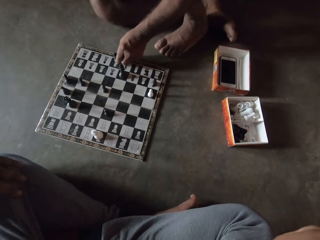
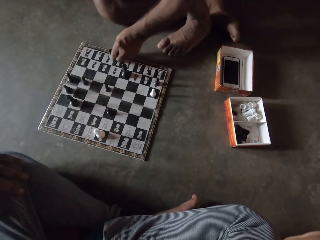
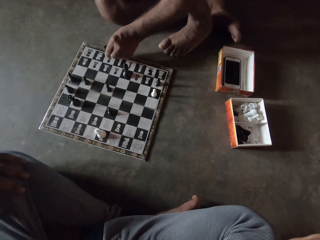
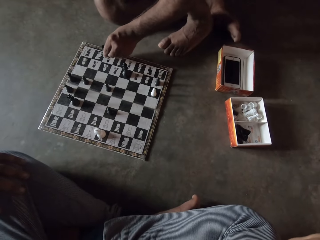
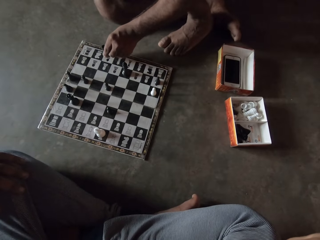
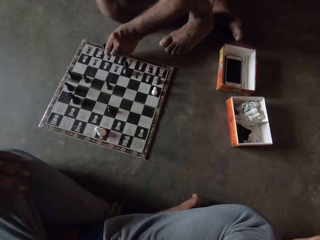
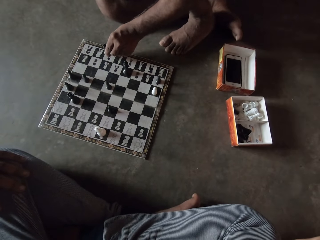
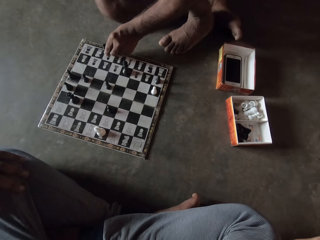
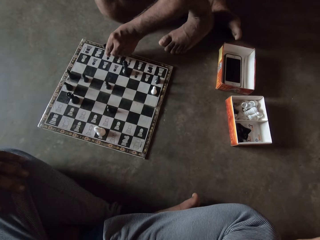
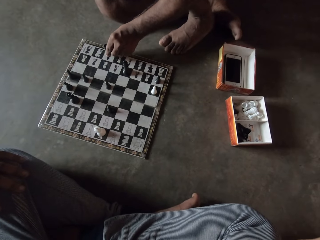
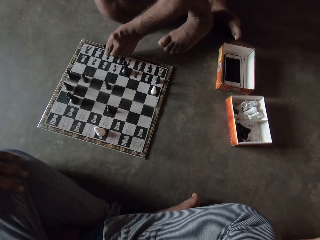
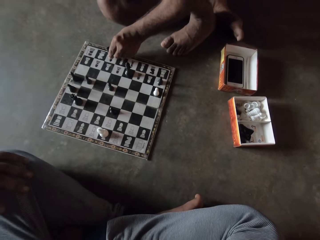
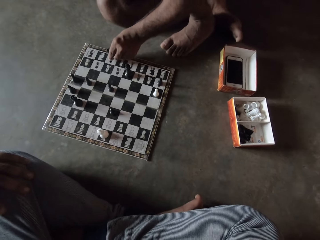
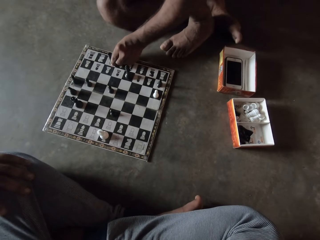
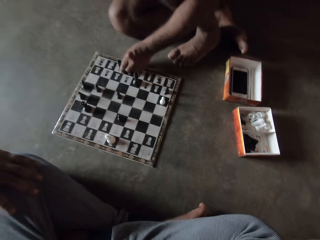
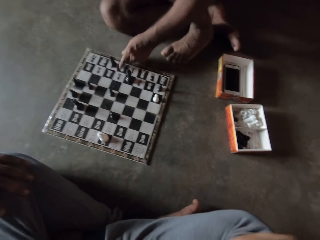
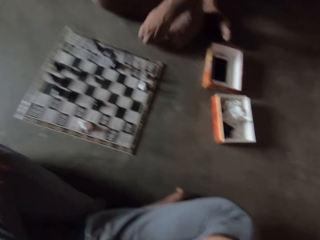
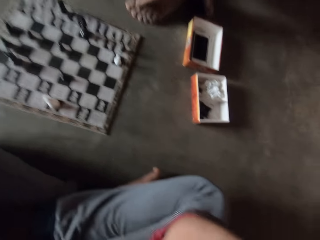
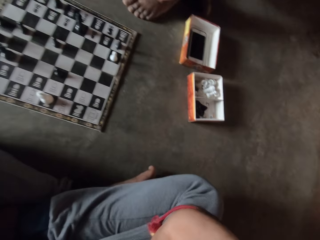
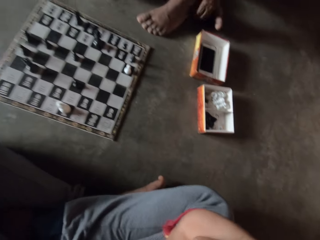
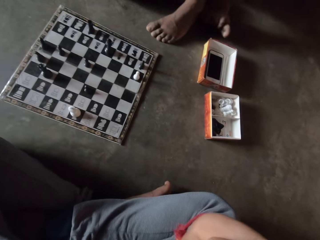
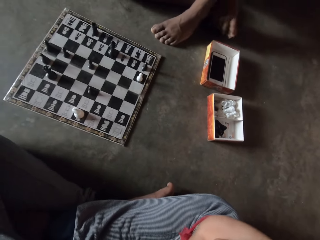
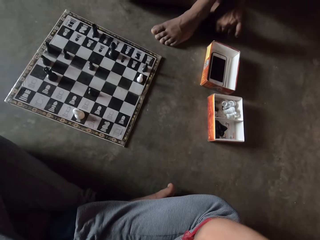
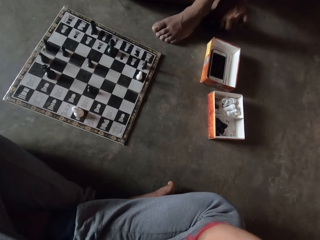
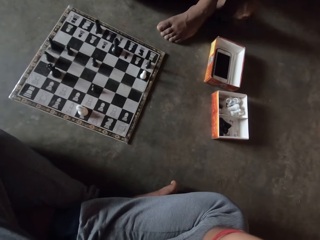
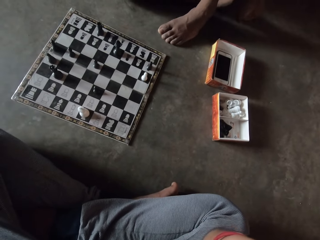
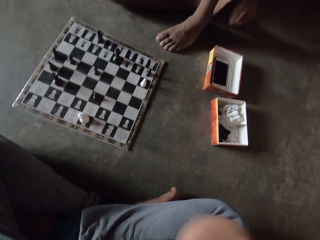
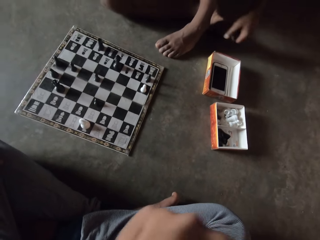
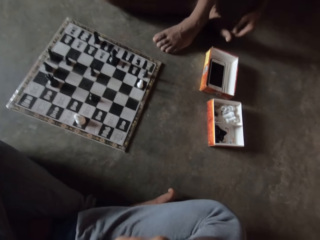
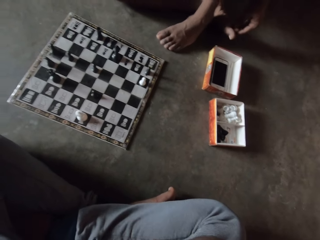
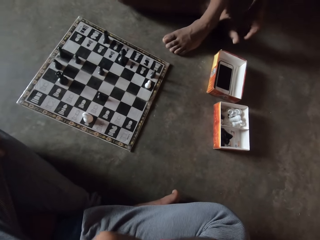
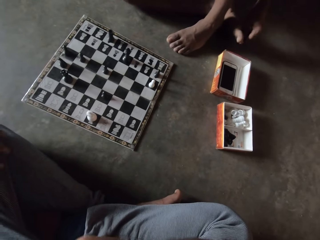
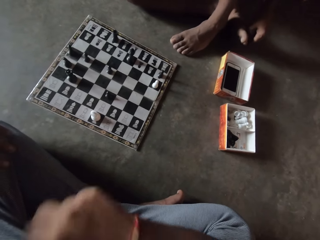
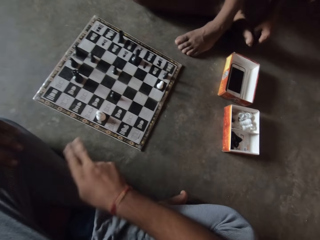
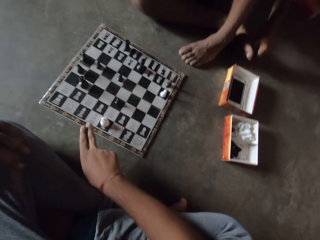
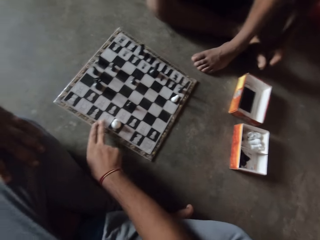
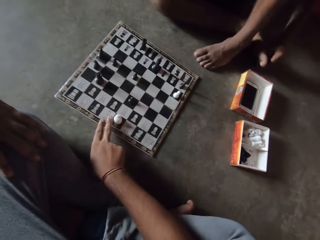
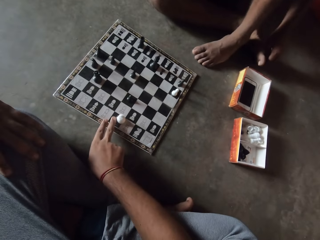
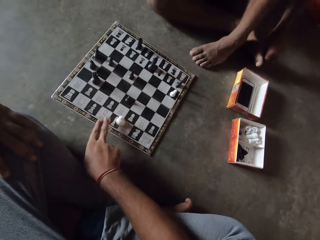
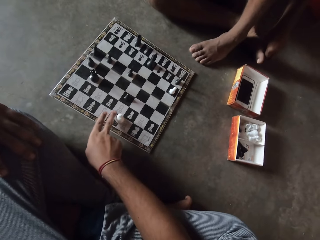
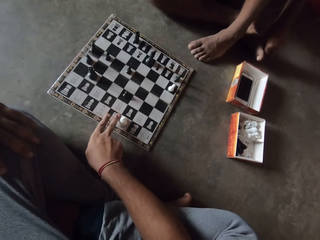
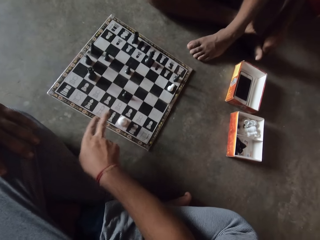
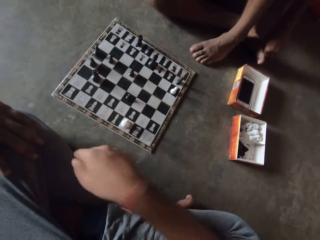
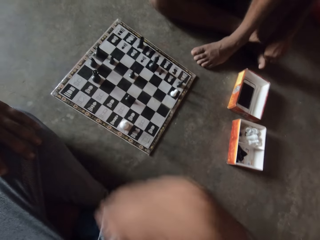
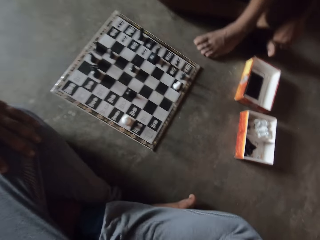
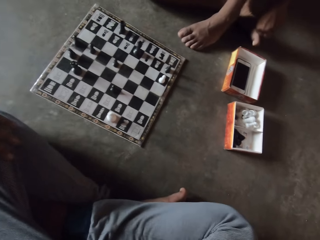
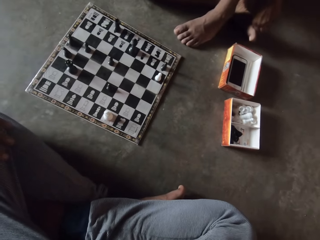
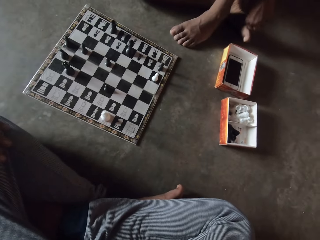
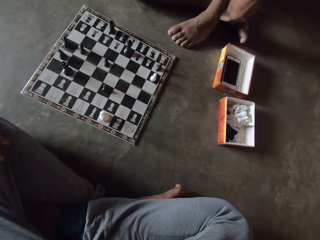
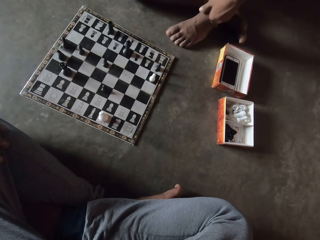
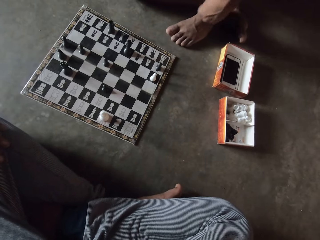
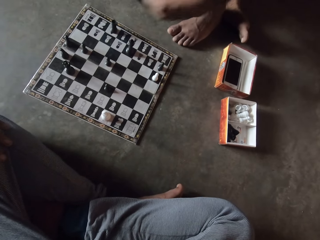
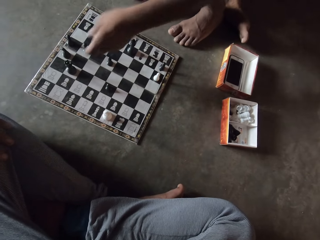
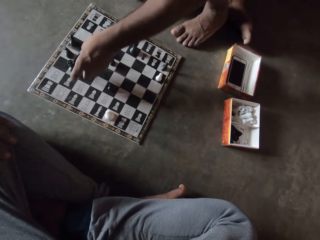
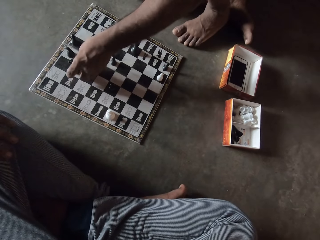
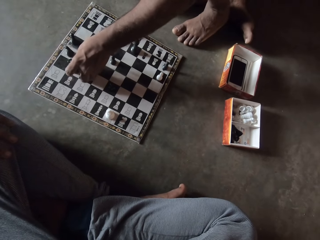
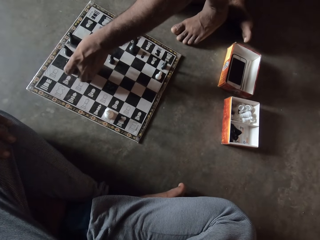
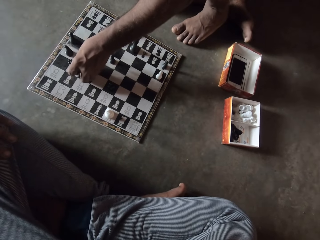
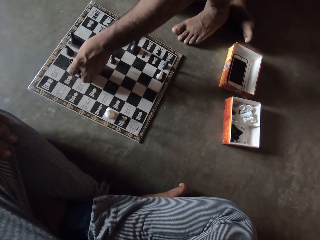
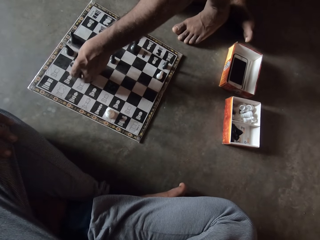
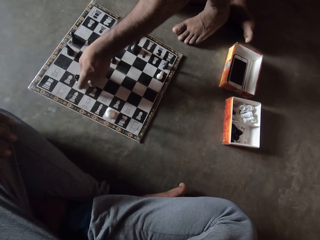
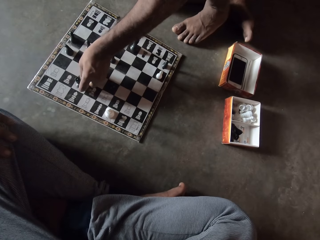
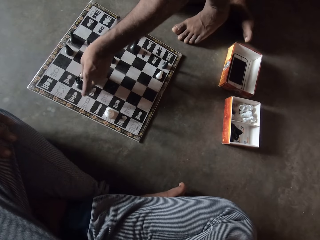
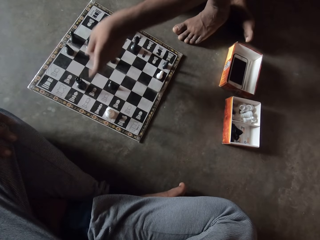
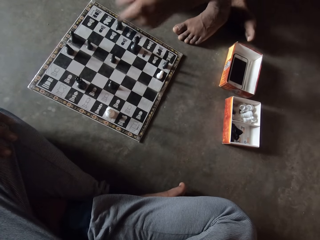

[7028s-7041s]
The man puts the black piece on the chess board. The man puts a hand on a foot. The camera wearer moves the same white piece on the chess board with his right hand. The man puts a hand on the foot. The man moves another black piece on the chess board on the floor with his left hand.

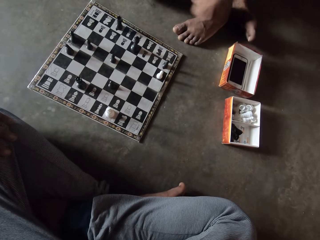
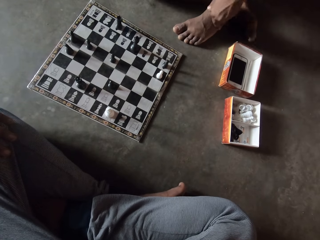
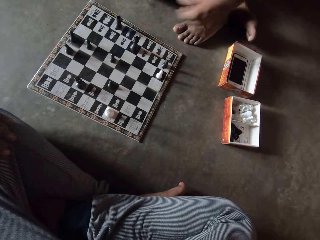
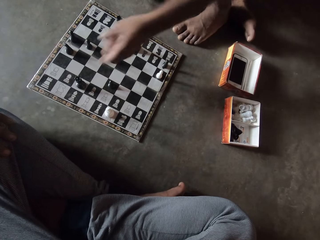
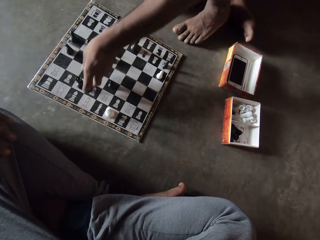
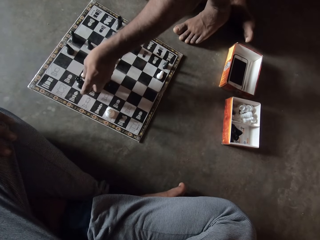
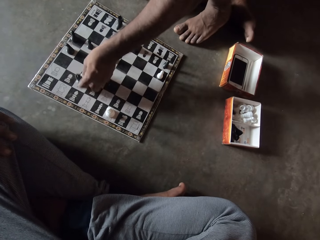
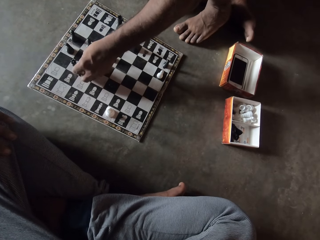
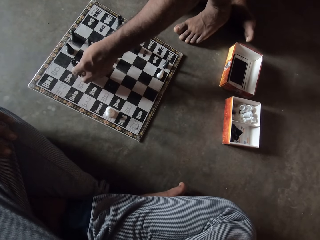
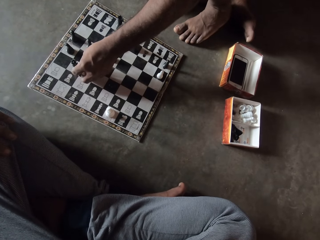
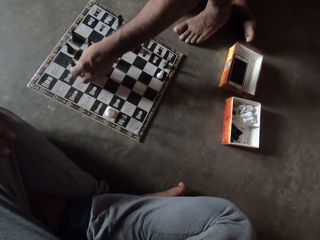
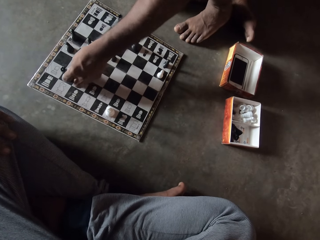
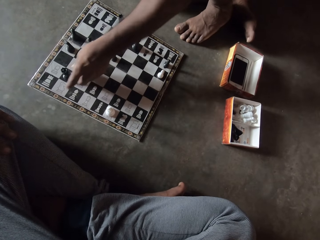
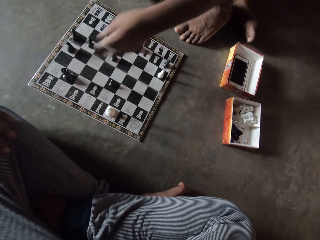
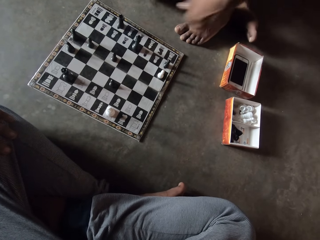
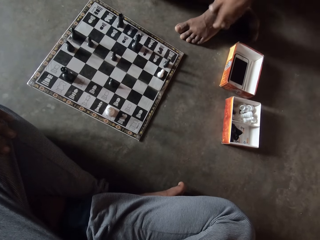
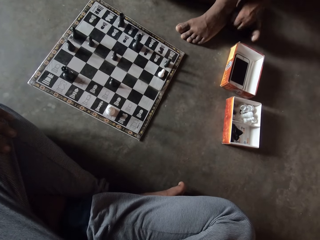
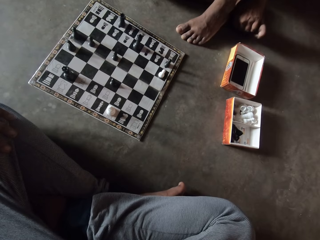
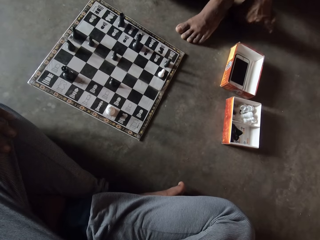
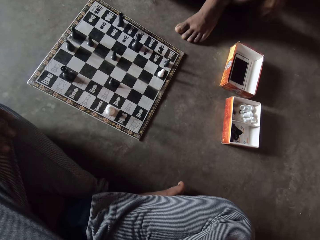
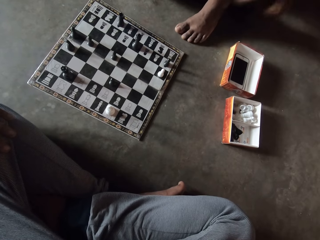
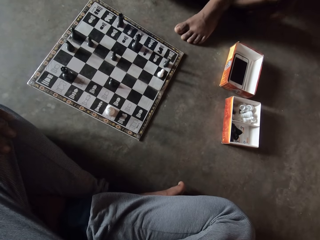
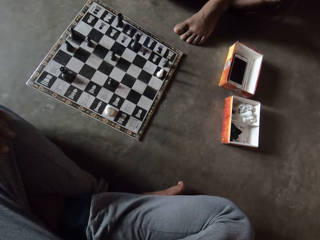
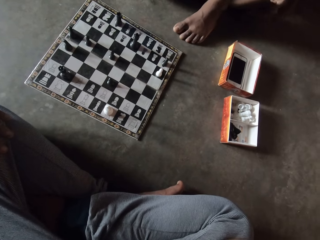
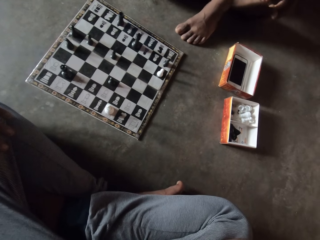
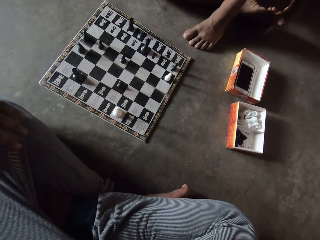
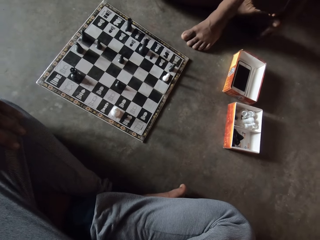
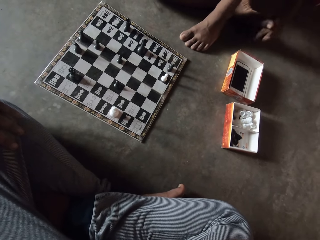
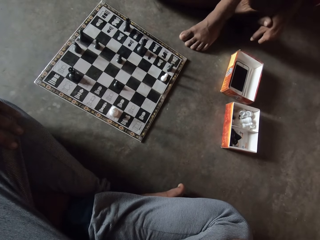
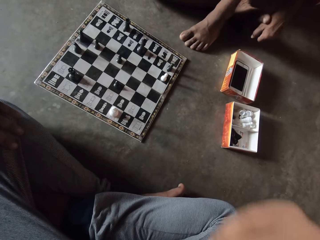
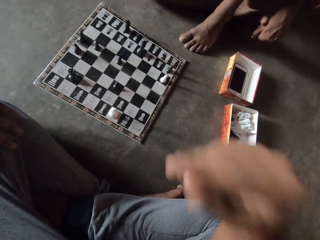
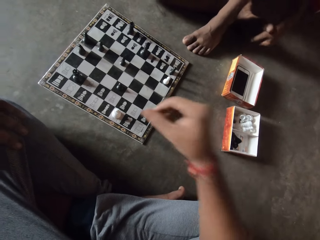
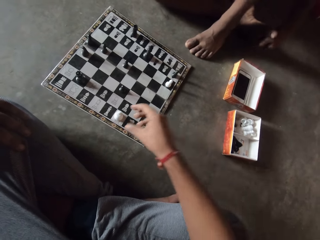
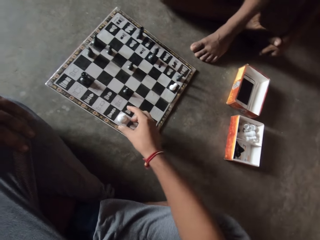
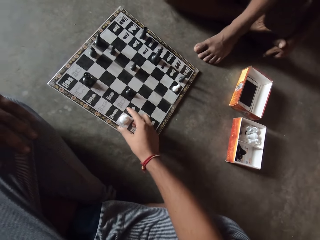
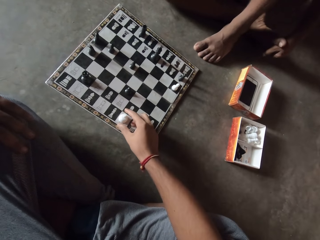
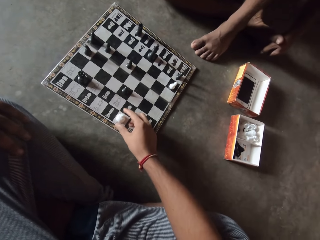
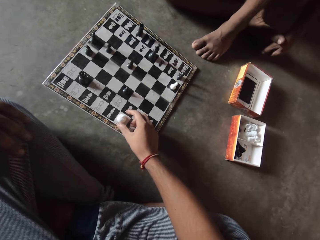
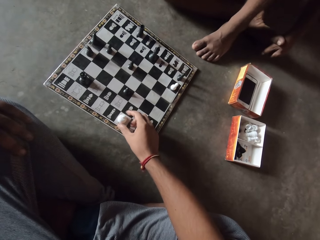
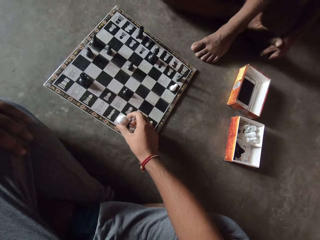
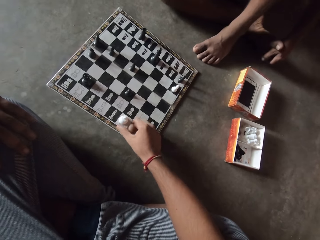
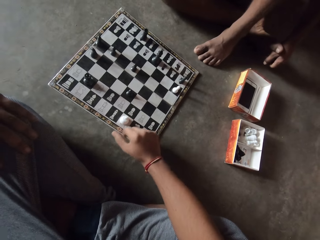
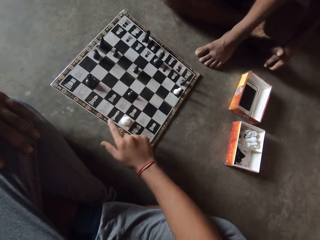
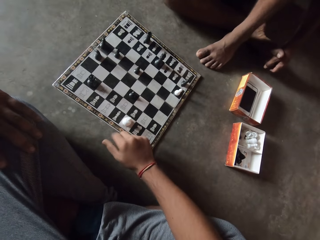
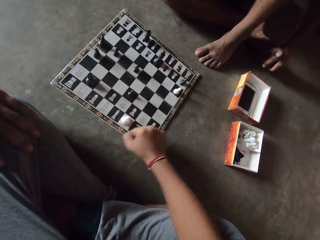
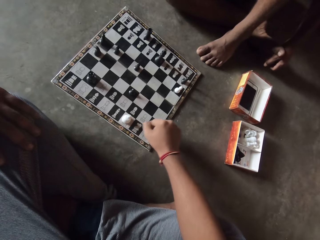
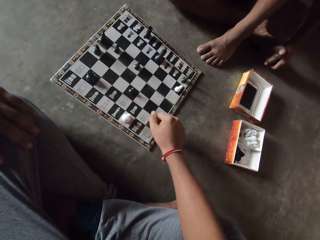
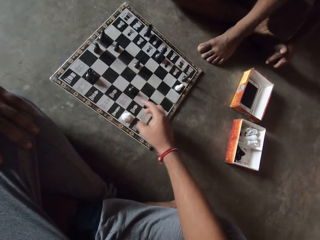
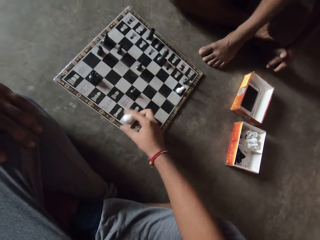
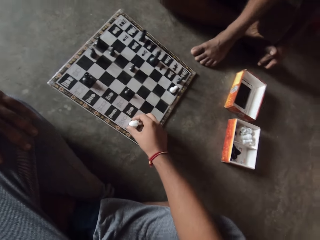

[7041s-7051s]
The man puts a hand on a foot. The man moves another black piece on the chess board with his left hand again. The man puts a hand on the foot. The camera wearer moves the same white piece on the chess board with his right hand. The man moves a chess piece on the chessboard on the floor with a hand.
